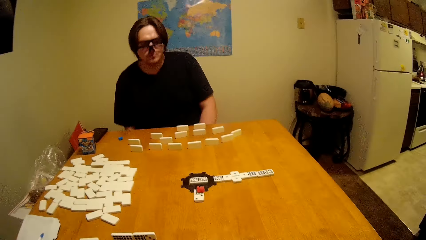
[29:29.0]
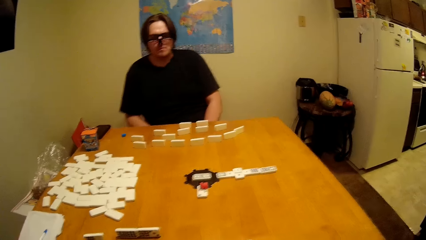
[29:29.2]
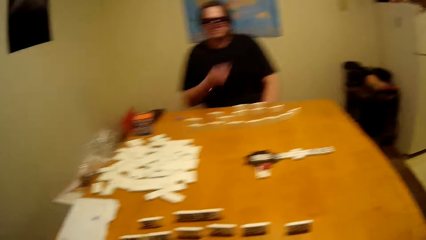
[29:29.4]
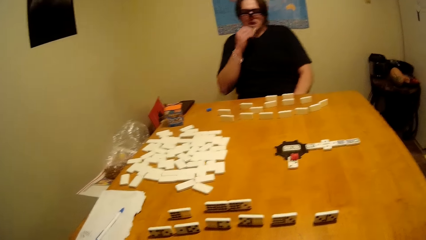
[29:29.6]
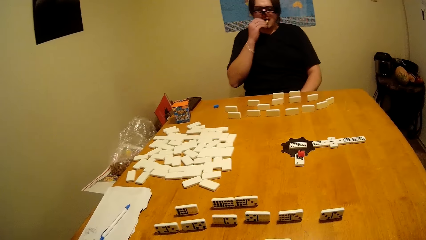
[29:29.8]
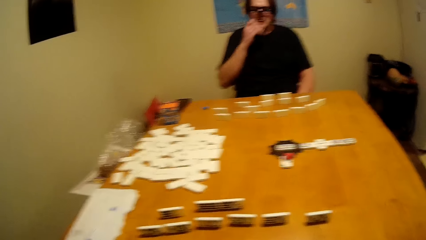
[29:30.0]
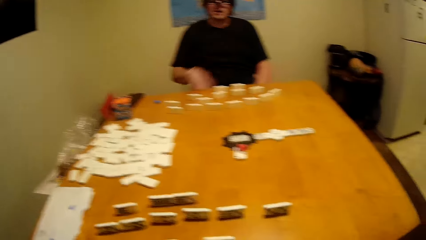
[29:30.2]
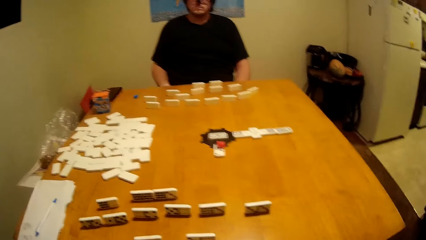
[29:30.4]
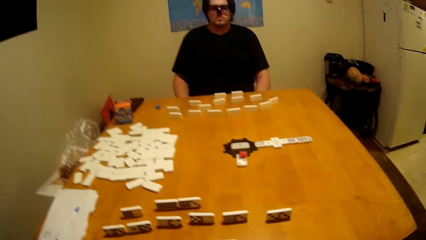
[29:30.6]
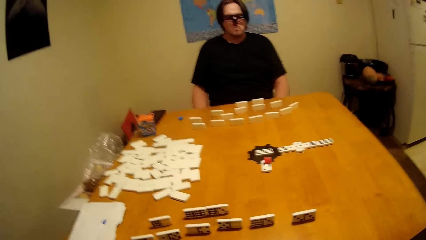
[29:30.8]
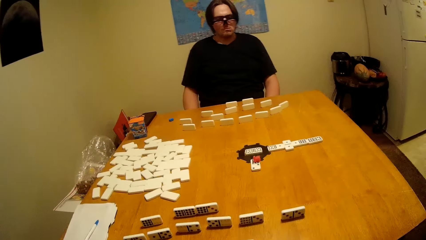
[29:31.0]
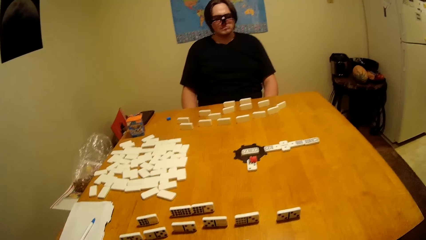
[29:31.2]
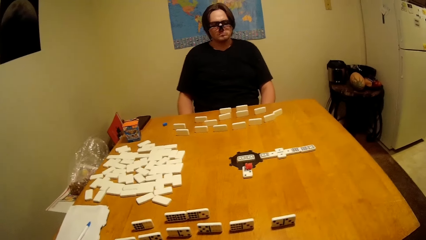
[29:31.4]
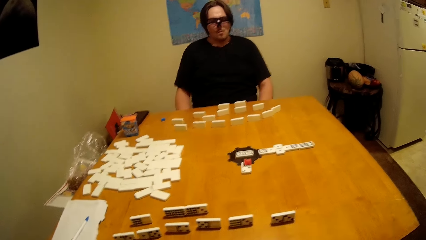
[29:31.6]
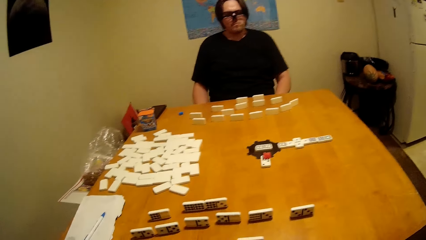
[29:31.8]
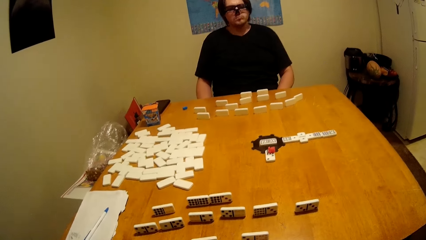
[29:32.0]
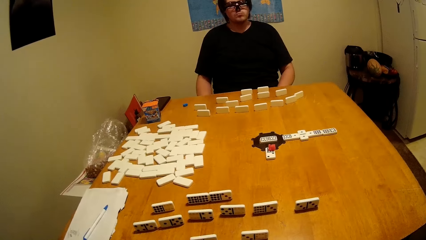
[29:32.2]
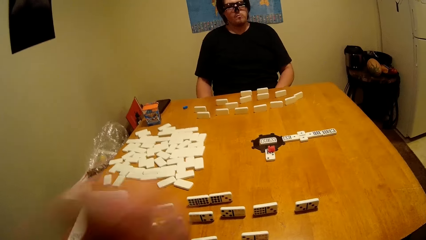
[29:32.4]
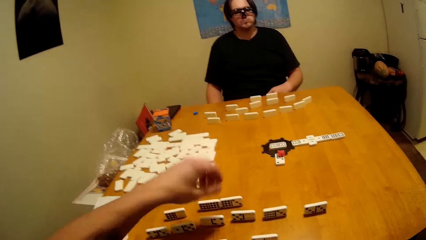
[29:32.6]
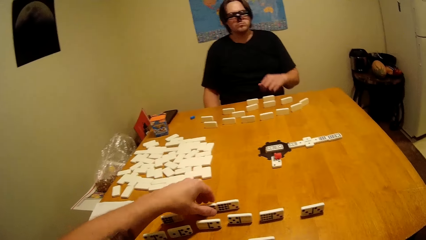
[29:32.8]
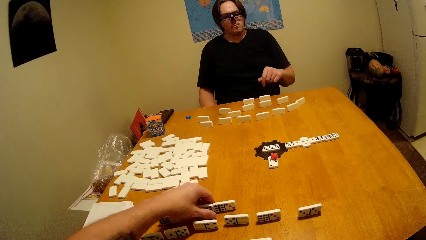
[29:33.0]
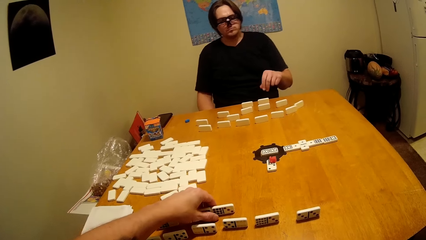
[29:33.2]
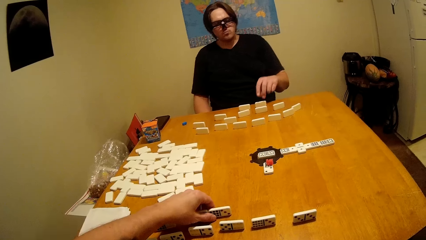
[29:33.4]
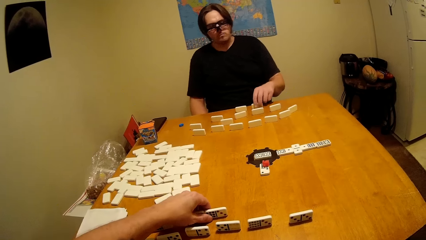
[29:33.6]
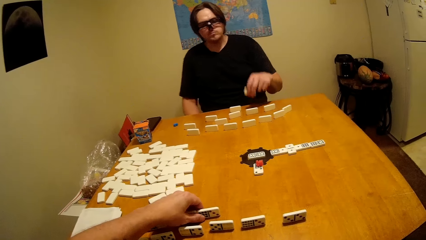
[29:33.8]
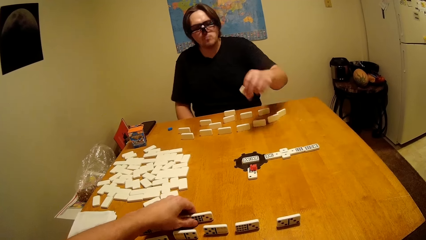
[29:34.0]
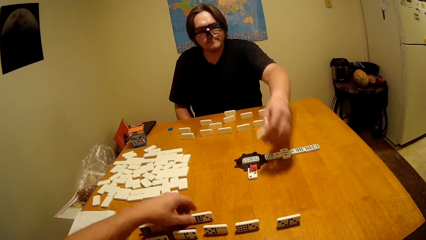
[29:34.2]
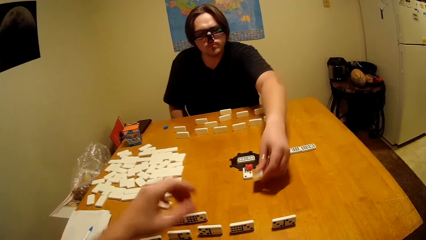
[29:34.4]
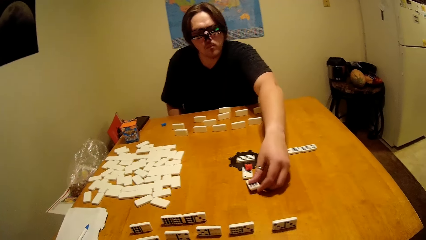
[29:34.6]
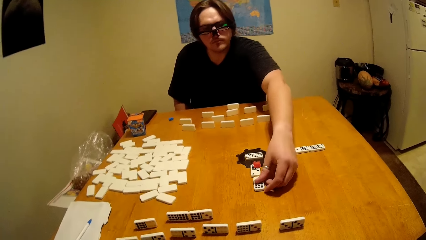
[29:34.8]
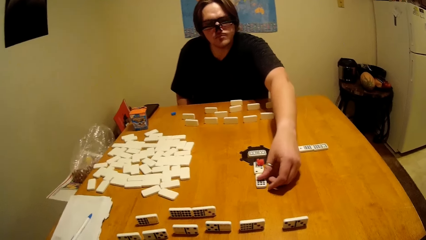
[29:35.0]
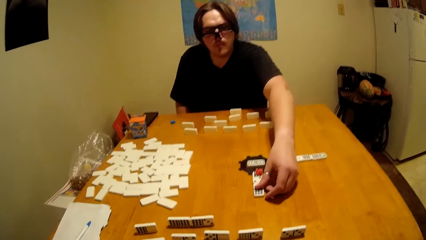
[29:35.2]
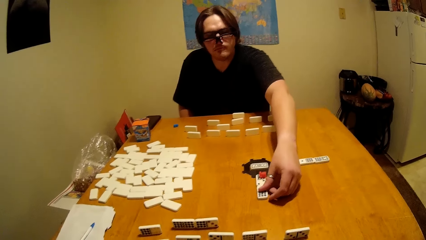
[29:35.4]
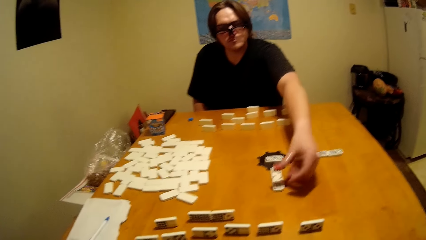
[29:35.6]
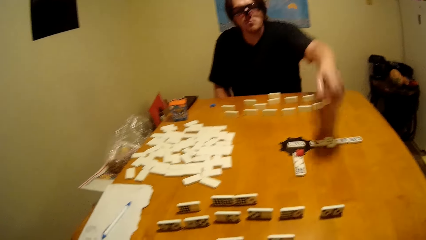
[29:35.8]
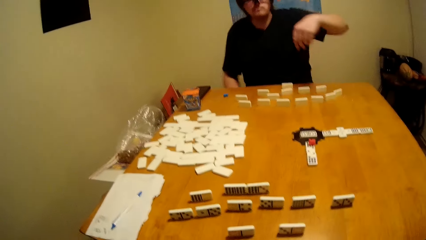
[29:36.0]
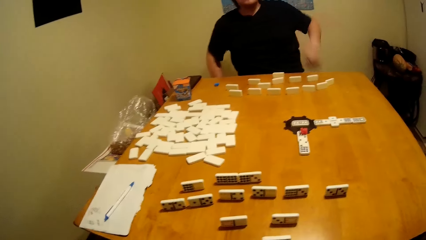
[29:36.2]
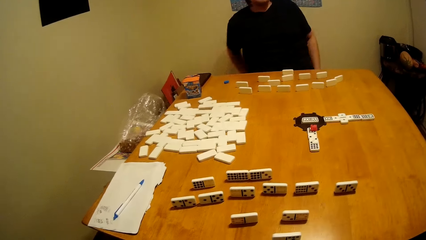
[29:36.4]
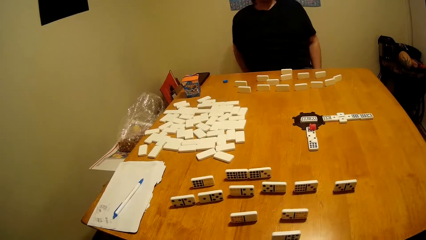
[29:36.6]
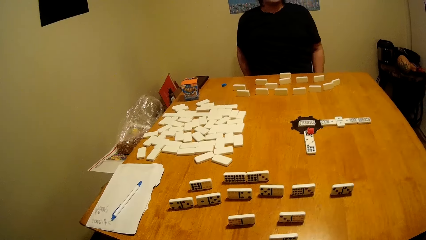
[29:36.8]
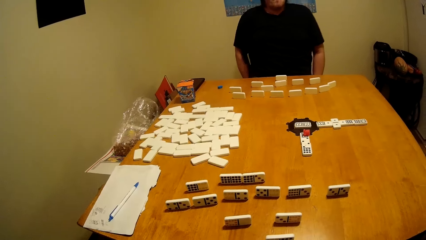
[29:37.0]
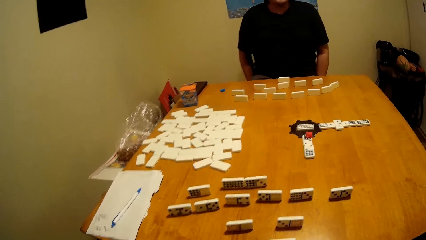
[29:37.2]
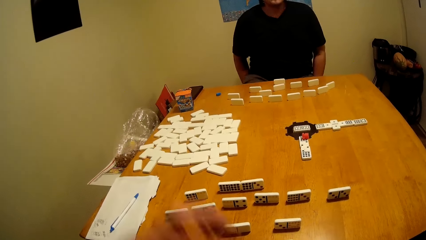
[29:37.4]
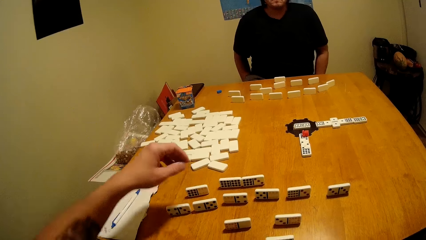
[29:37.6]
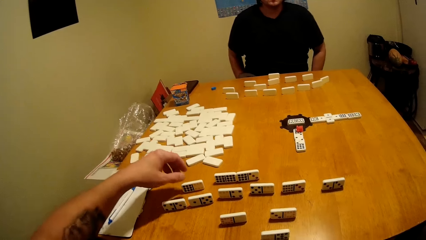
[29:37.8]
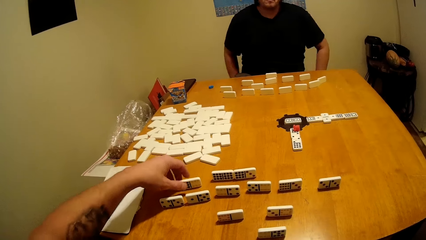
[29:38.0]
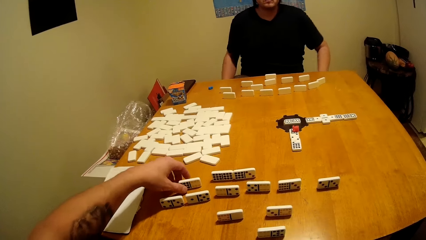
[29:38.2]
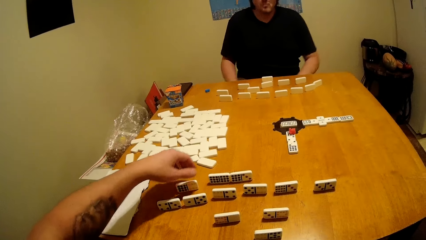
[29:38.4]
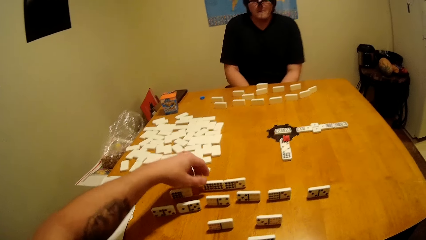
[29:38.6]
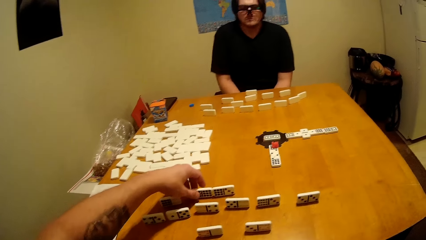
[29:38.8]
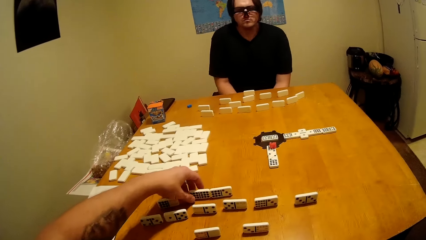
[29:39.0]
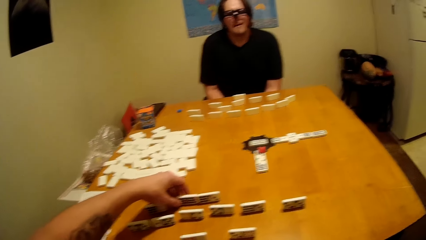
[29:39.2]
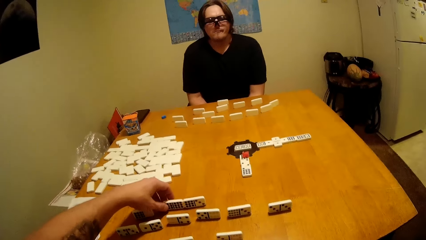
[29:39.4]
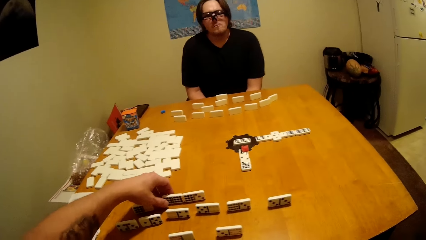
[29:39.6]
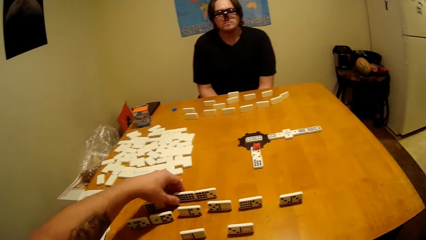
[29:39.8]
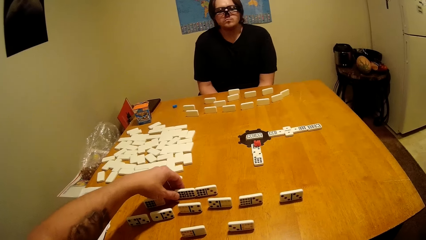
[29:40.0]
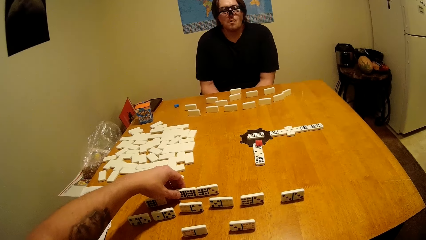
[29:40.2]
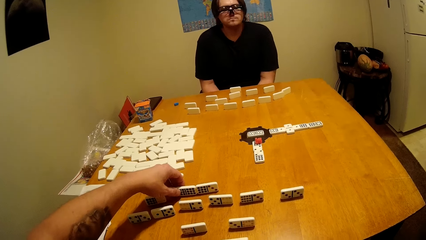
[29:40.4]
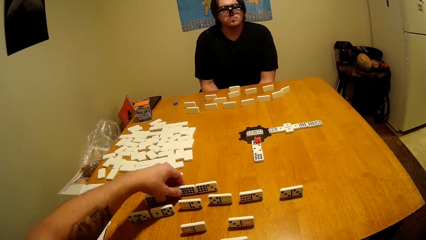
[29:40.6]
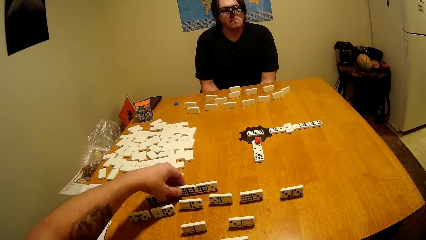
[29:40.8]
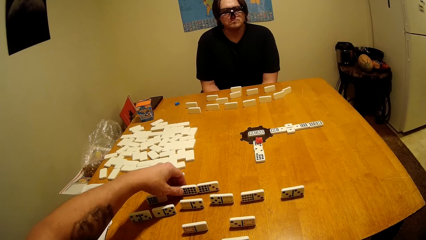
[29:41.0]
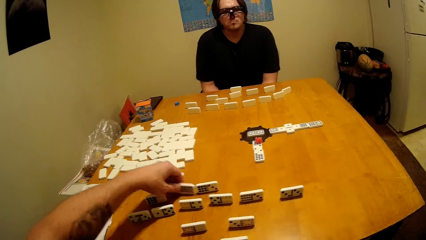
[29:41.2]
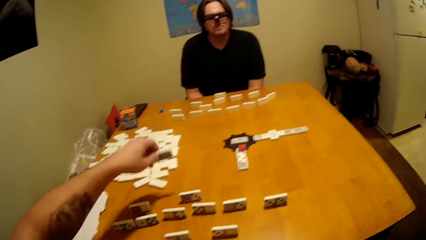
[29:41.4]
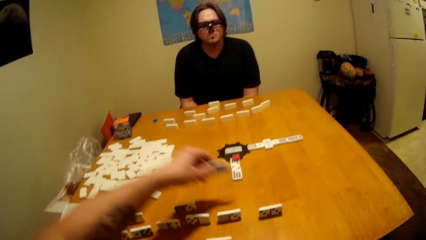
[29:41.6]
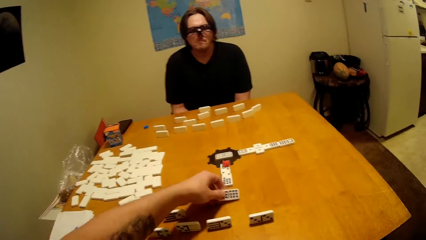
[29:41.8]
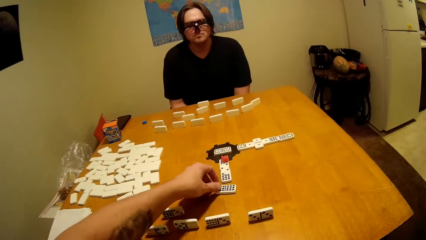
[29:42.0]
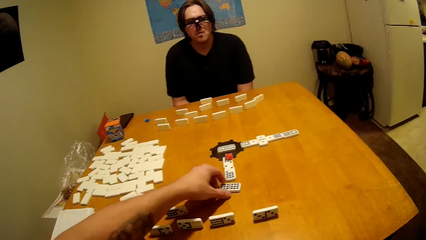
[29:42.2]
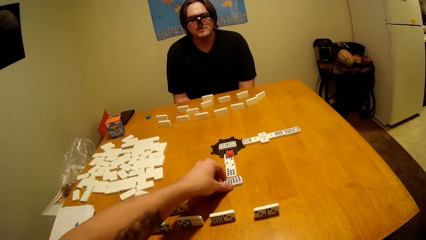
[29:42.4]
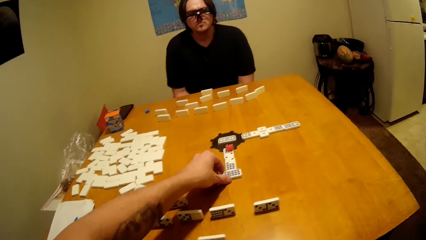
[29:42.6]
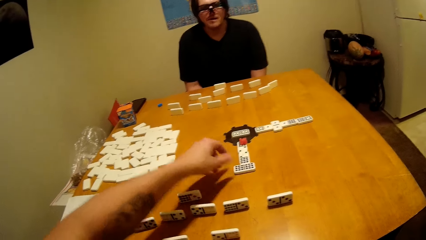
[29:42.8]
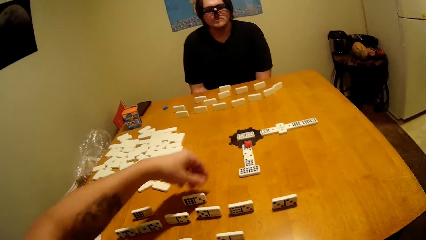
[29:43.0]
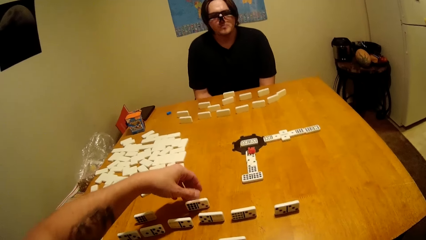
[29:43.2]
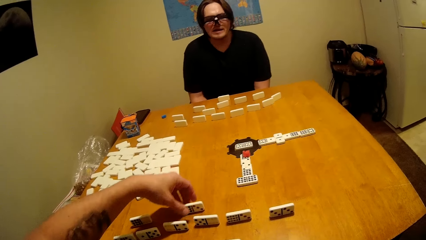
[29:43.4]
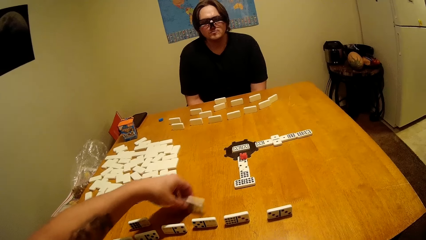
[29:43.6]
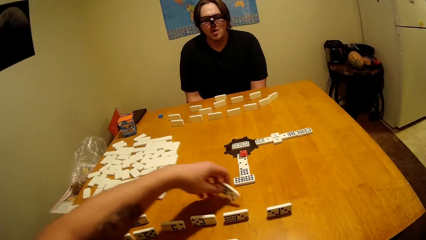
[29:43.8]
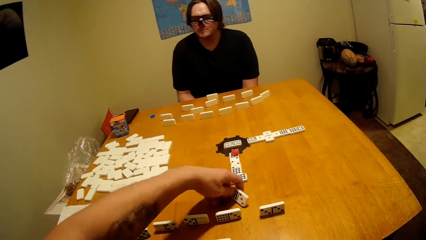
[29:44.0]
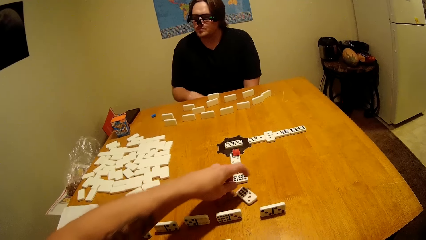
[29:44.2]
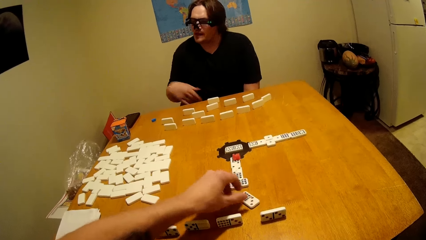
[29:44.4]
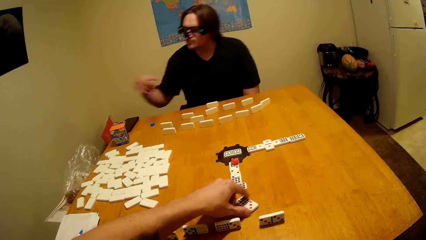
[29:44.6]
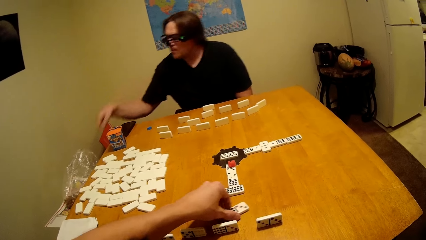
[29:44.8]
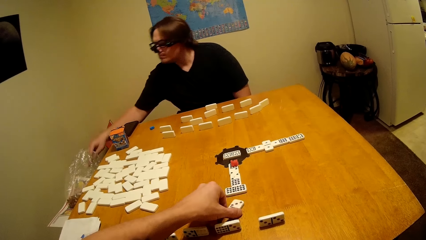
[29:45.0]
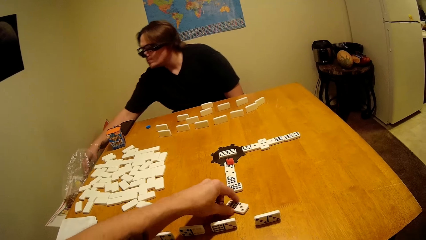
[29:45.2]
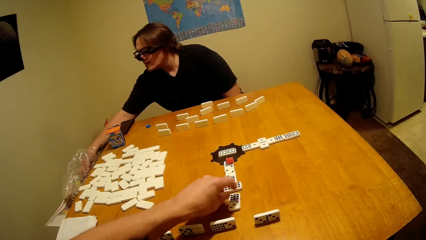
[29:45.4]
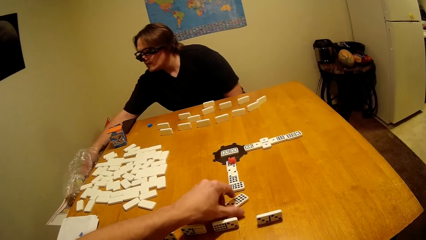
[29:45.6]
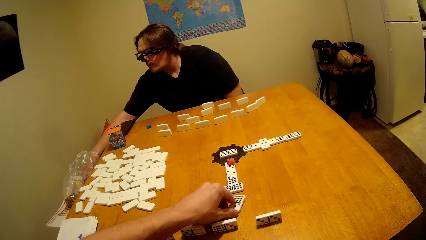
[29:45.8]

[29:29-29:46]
The camera wearer plays block games with the man. The man arranges a domino on the table. The camera wearer arranges a domino on the table.
